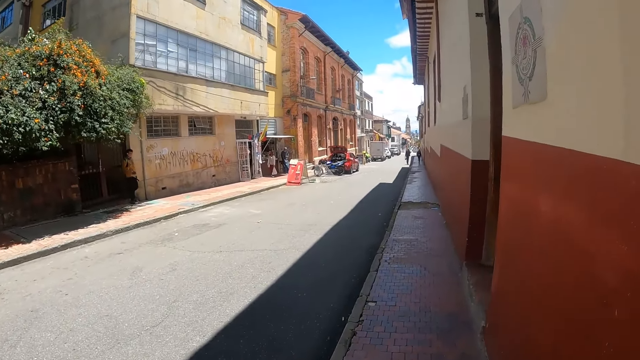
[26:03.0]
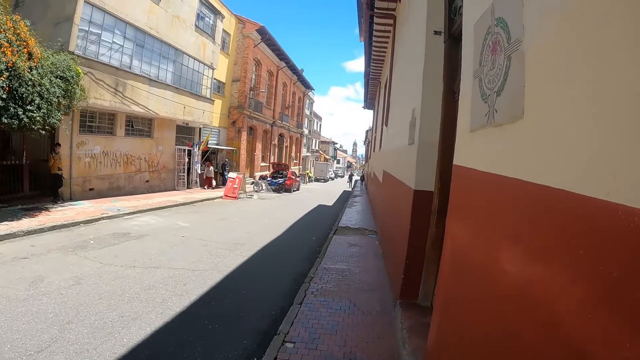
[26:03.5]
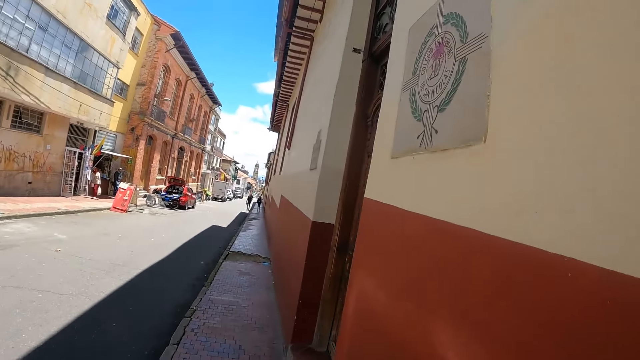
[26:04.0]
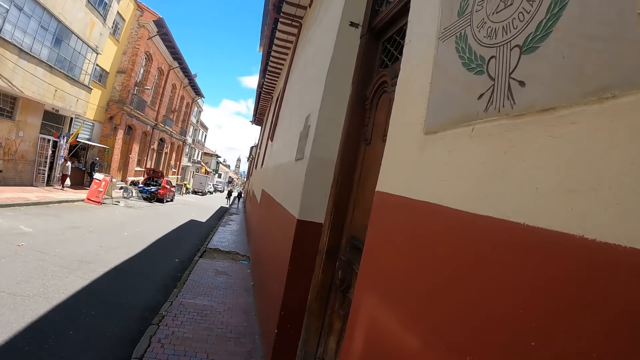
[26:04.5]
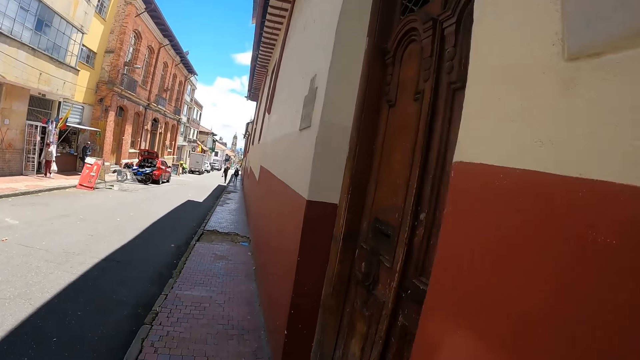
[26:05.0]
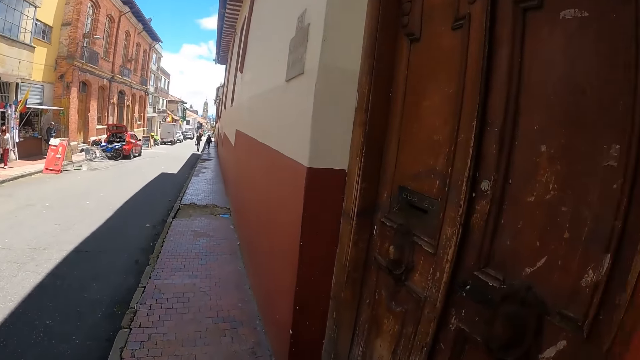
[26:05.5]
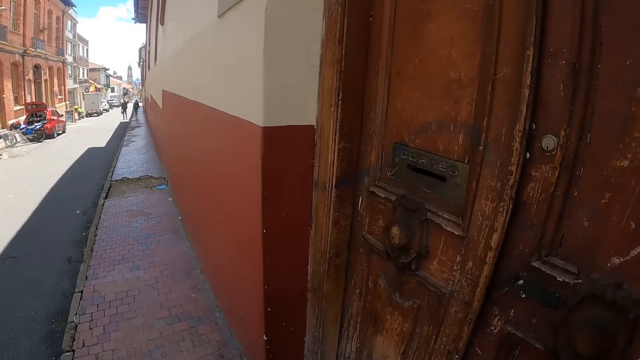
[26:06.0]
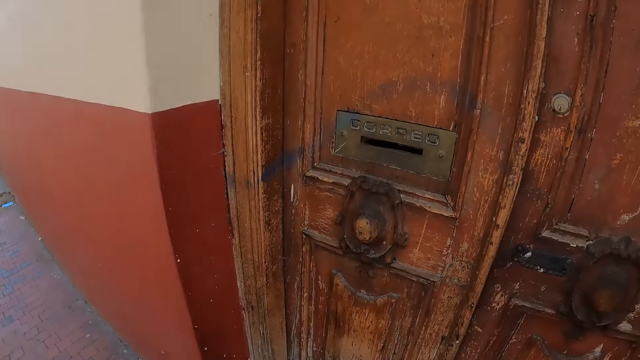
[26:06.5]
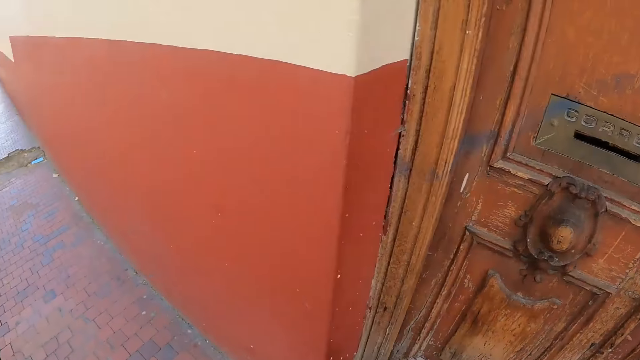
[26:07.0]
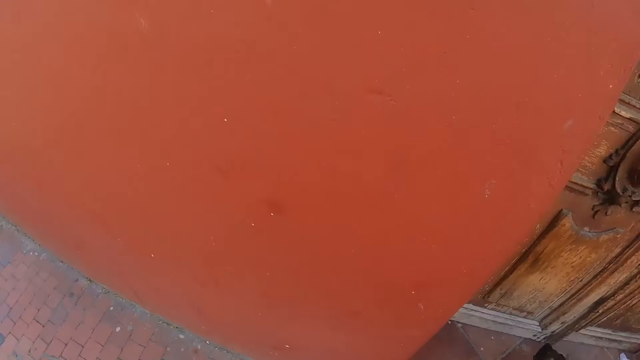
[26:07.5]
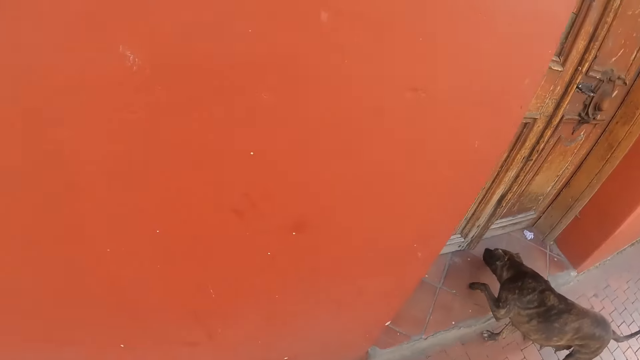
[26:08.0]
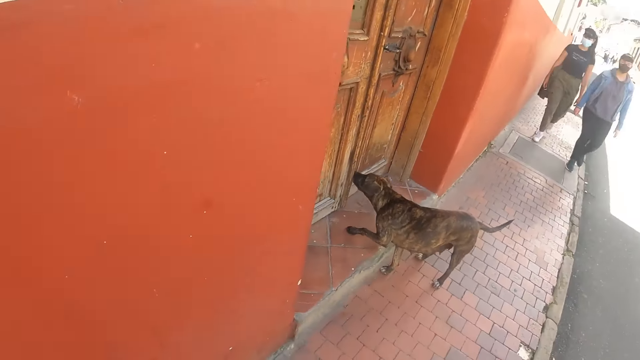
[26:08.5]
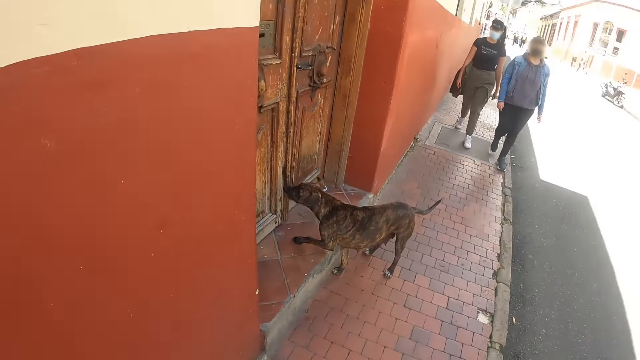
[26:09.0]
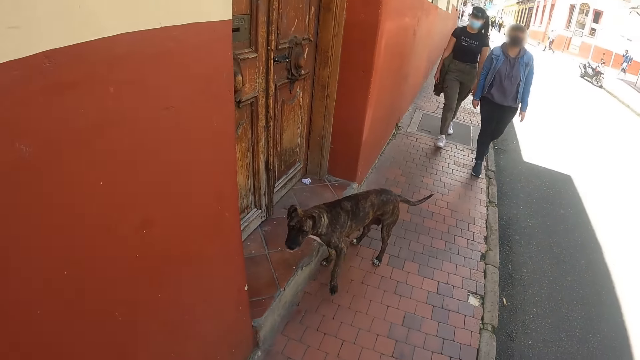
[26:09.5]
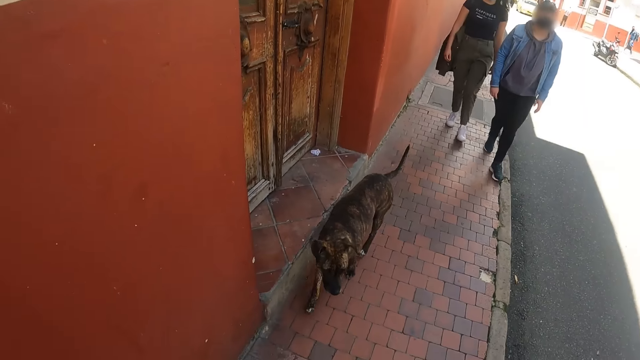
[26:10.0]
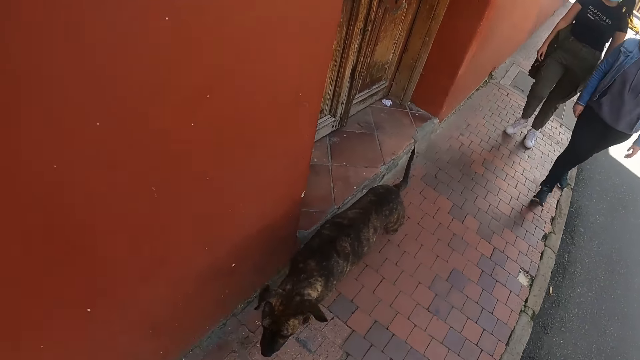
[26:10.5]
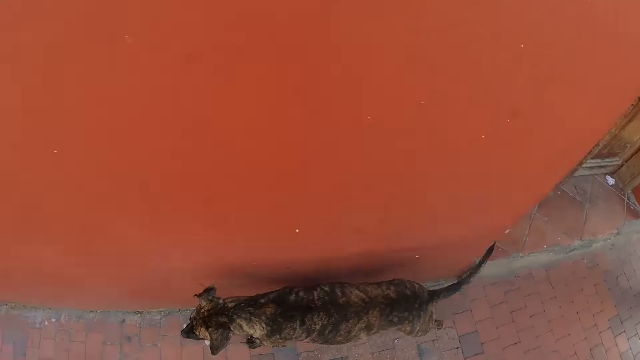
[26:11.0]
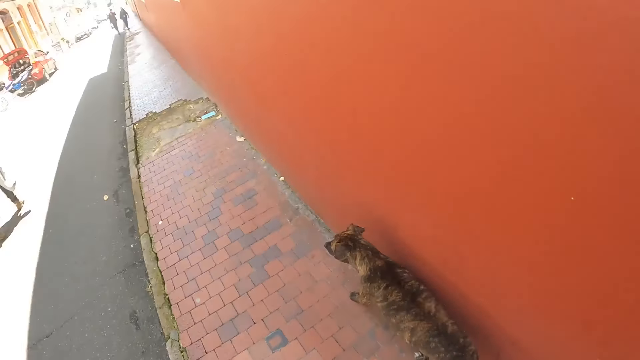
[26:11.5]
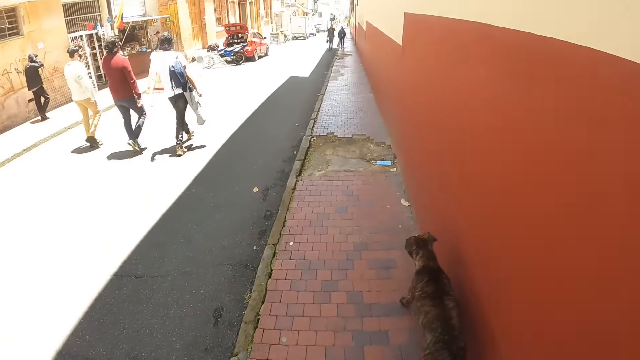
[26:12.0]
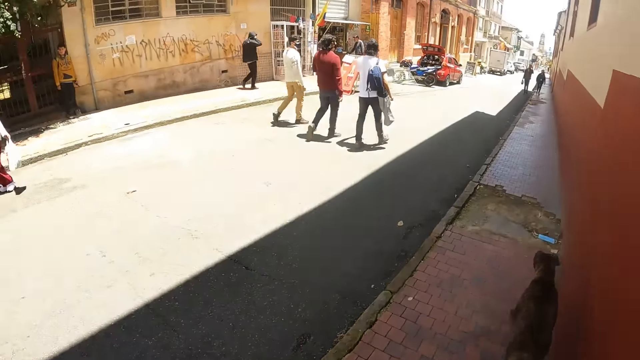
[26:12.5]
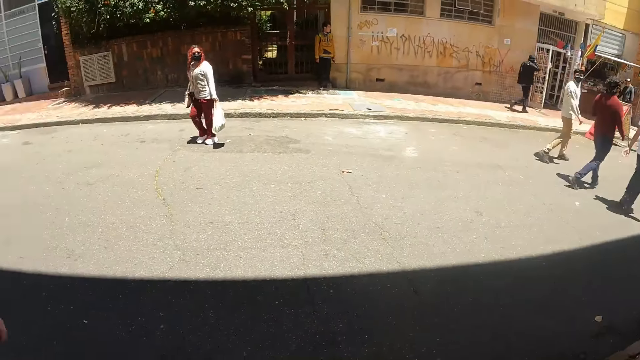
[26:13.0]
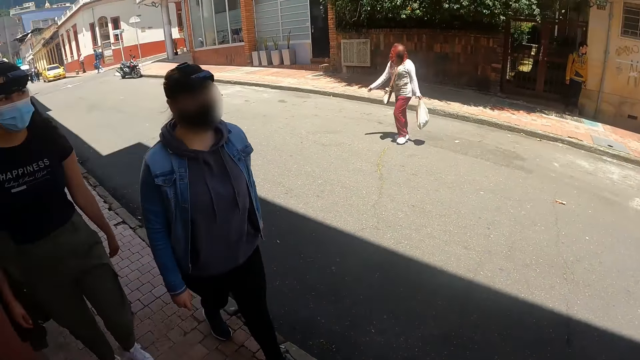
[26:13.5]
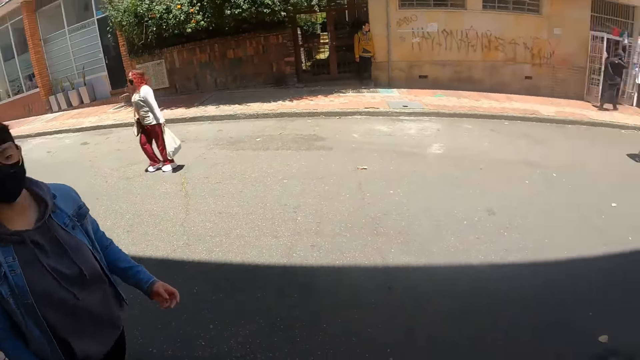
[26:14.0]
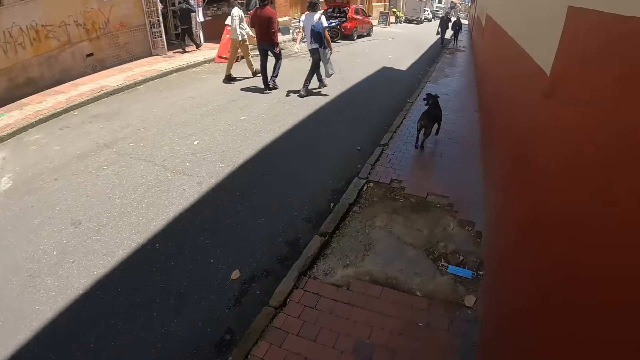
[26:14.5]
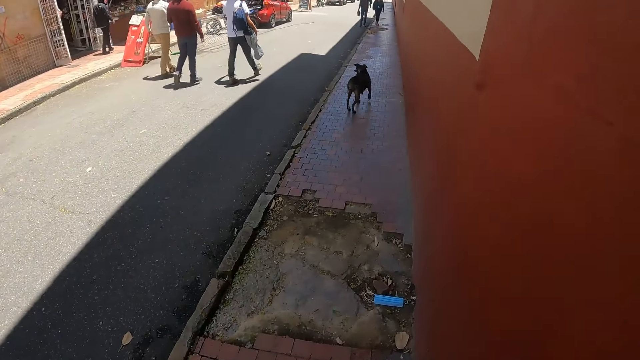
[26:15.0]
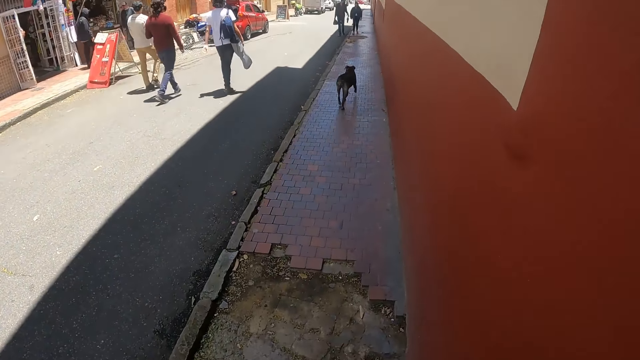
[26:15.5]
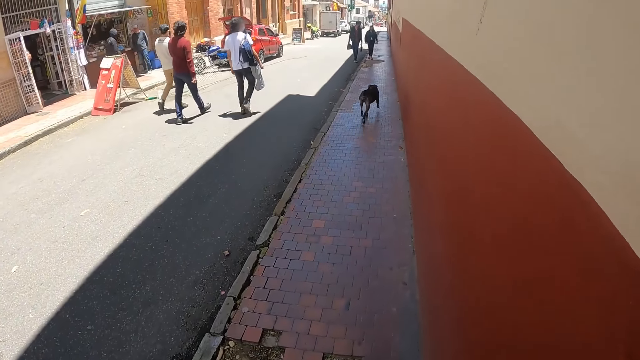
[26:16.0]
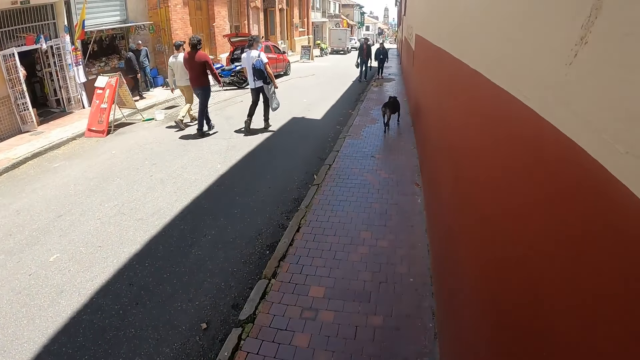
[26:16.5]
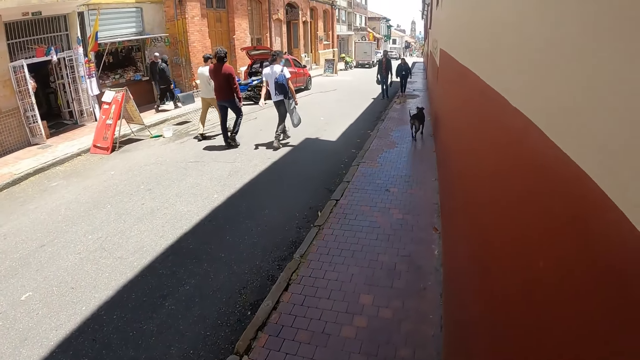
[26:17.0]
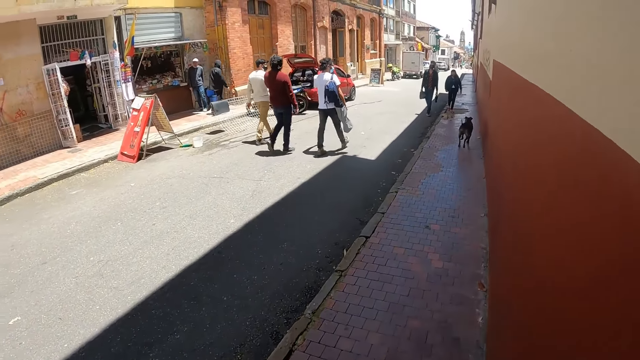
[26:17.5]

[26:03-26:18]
The camera wearer walks on a pedestrian walkway. They look at a door. They turn back. They look at a dog. They look around. They look at pedestrians. They look at the dog. They look at the pedestrians. They look around. They walk on the pedestrian walkway.

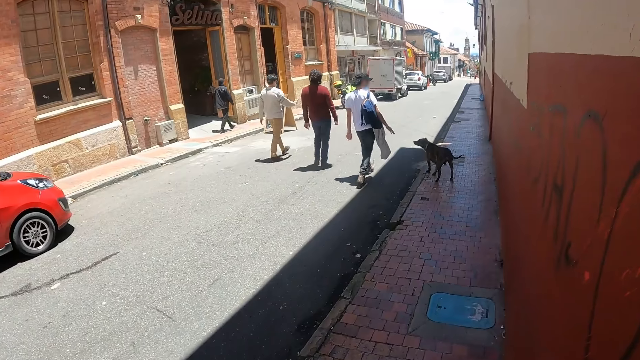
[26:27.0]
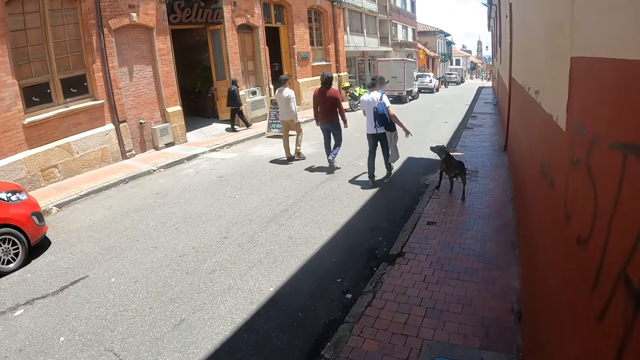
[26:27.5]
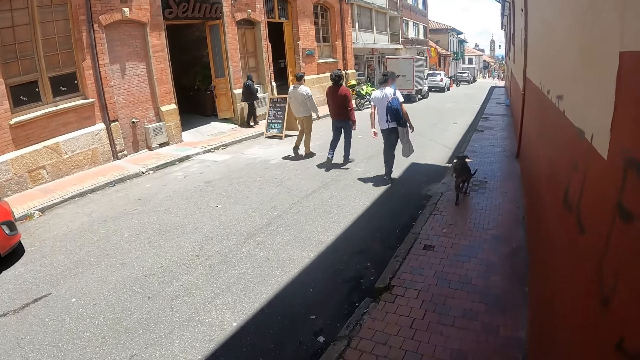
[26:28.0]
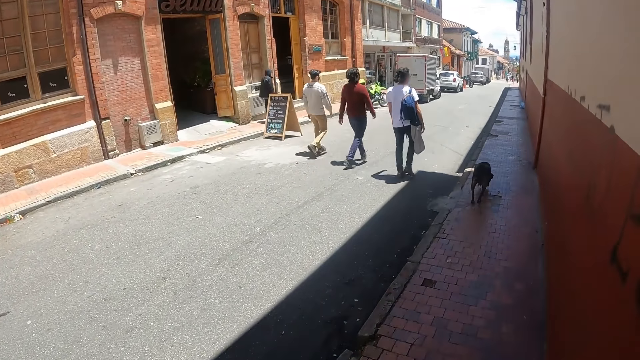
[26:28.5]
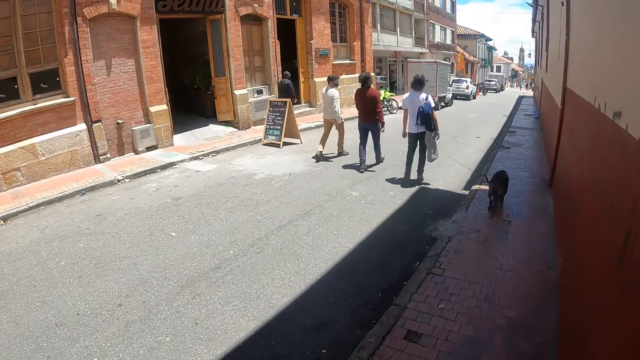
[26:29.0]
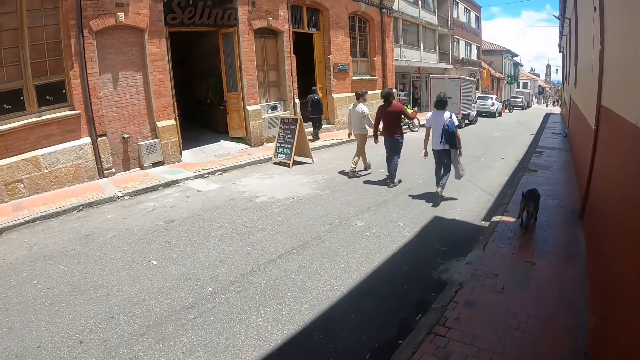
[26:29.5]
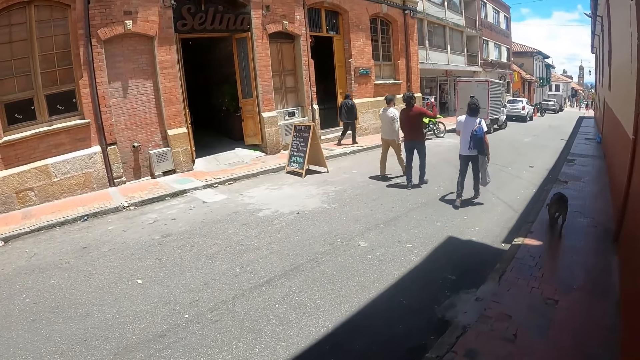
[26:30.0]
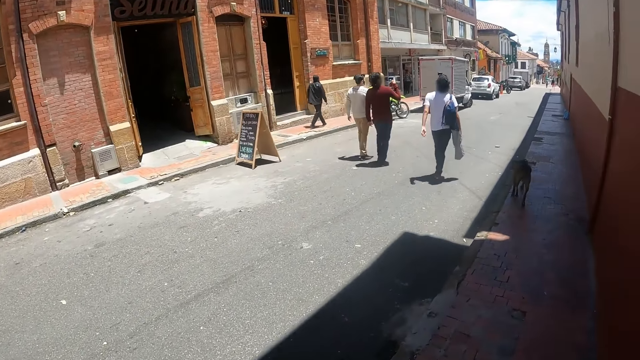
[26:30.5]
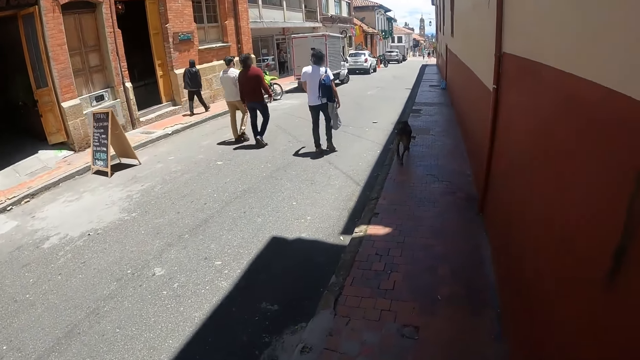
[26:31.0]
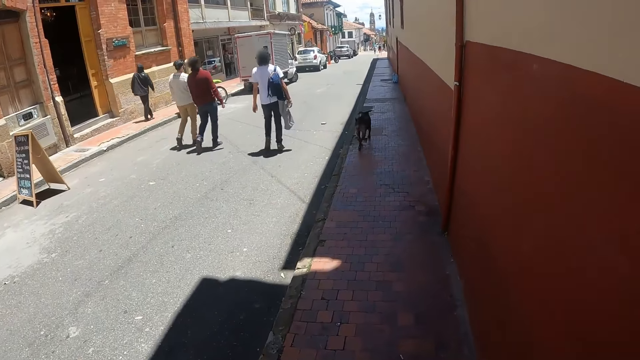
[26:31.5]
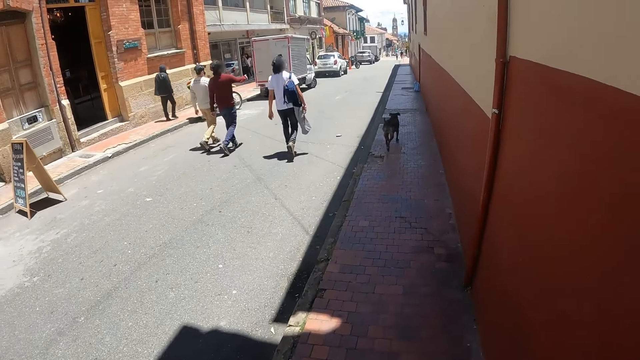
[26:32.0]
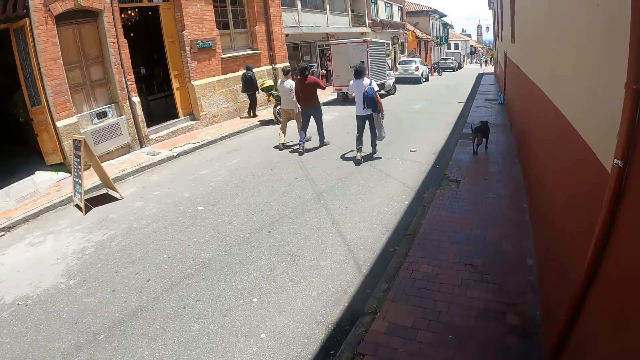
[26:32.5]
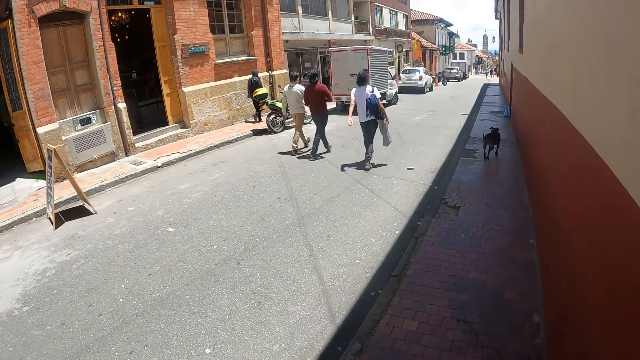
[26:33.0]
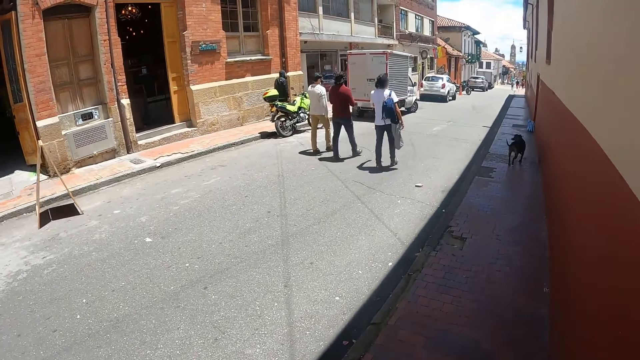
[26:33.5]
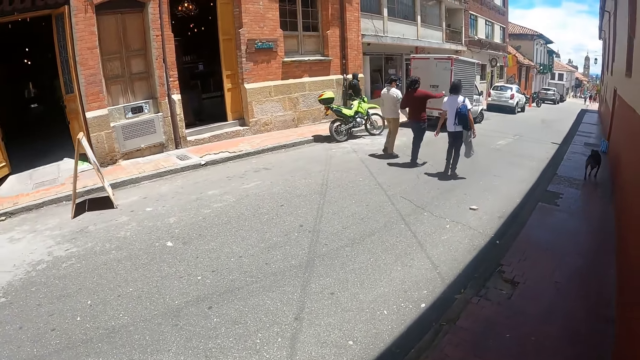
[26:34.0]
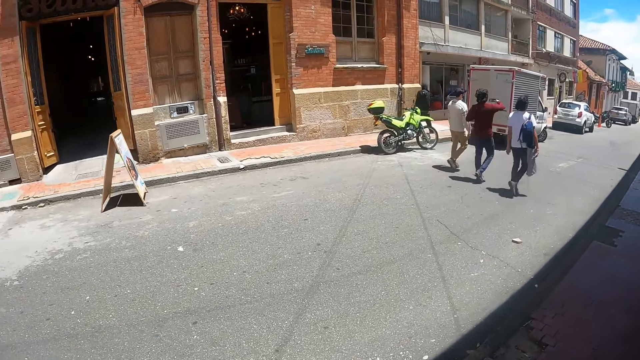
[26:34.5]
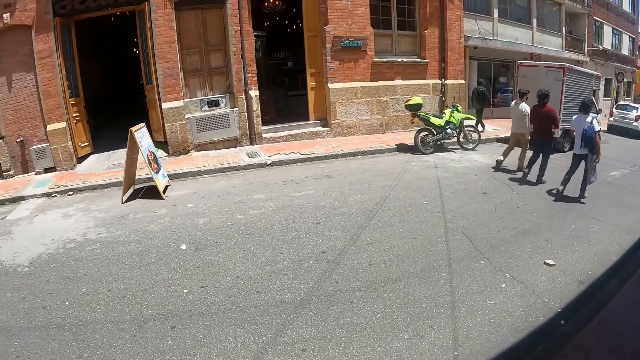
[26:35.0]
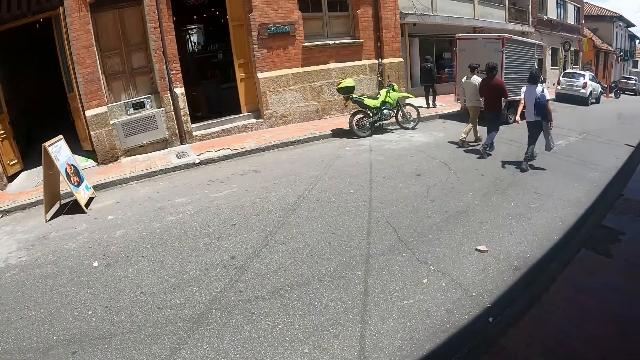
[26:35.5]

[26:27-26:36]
The camera wearer looks at pedestrians. They look at a building.
